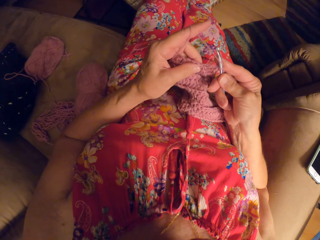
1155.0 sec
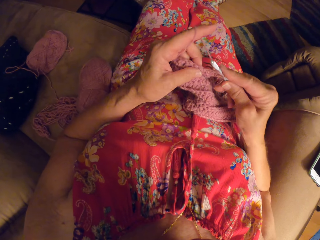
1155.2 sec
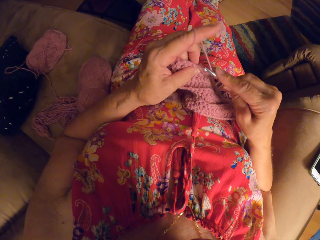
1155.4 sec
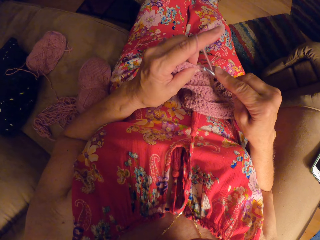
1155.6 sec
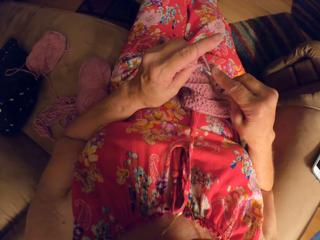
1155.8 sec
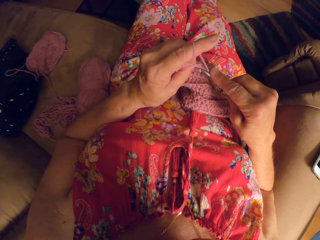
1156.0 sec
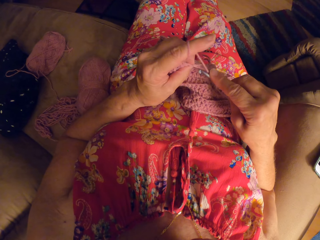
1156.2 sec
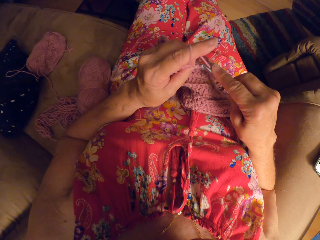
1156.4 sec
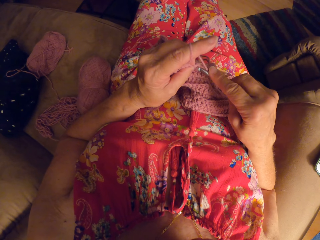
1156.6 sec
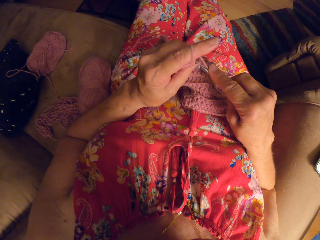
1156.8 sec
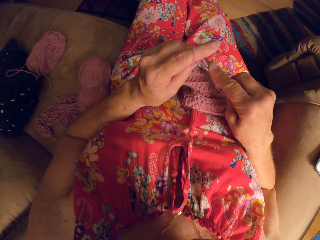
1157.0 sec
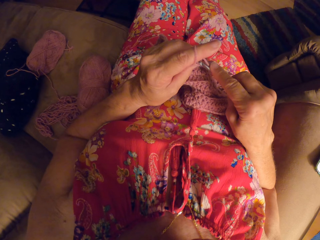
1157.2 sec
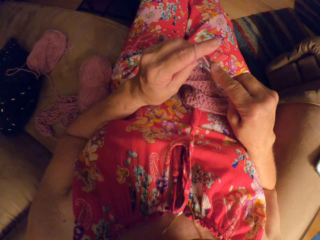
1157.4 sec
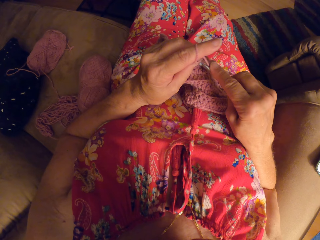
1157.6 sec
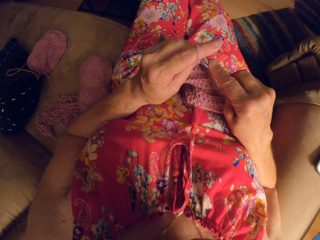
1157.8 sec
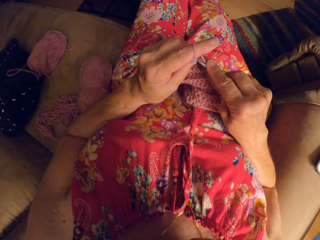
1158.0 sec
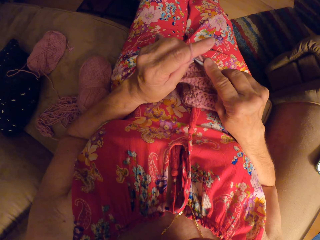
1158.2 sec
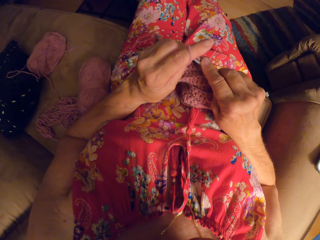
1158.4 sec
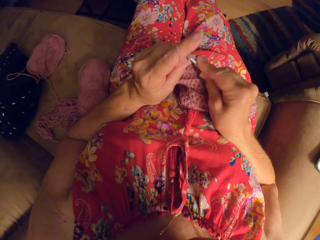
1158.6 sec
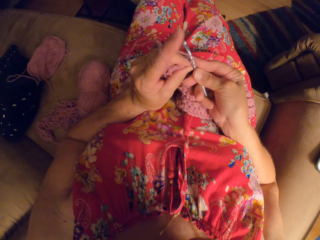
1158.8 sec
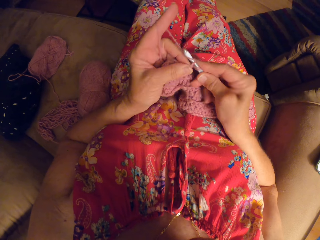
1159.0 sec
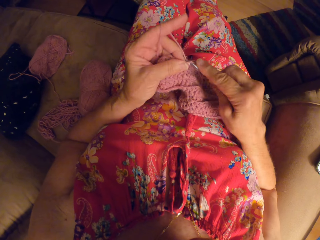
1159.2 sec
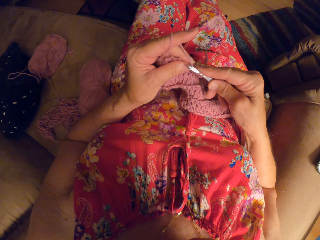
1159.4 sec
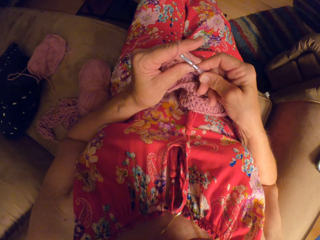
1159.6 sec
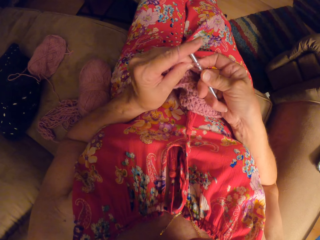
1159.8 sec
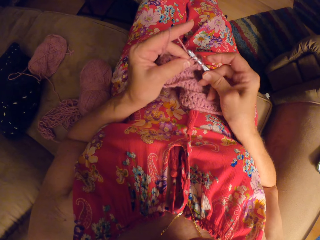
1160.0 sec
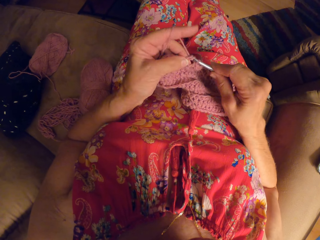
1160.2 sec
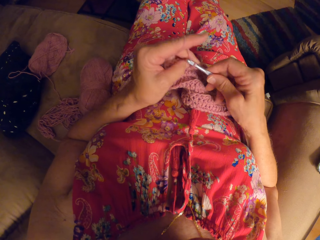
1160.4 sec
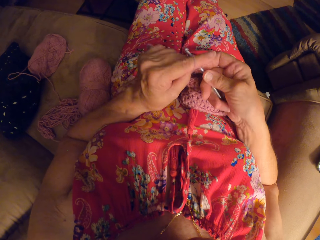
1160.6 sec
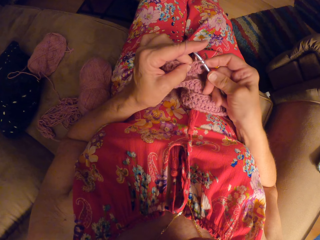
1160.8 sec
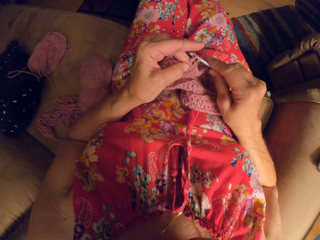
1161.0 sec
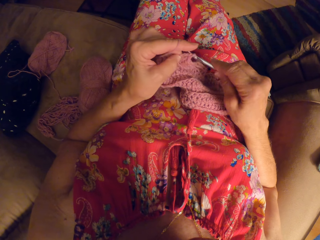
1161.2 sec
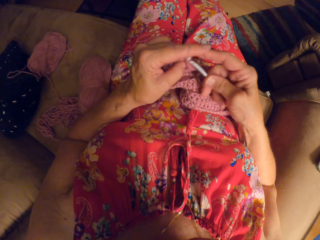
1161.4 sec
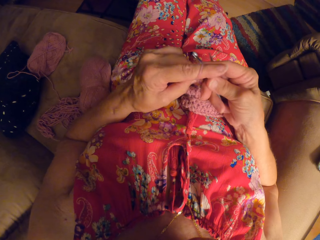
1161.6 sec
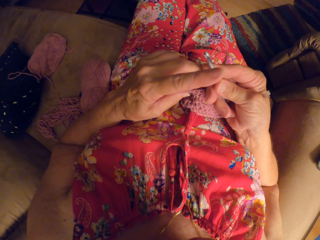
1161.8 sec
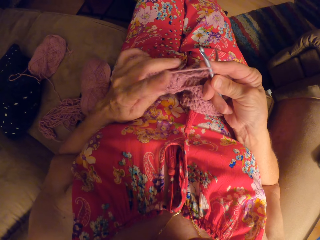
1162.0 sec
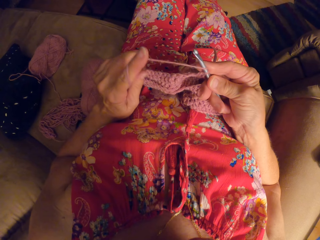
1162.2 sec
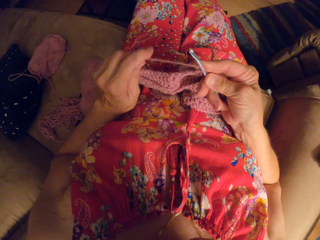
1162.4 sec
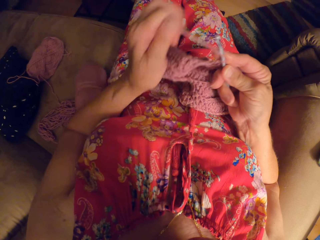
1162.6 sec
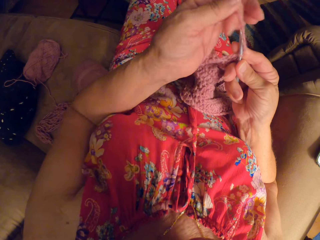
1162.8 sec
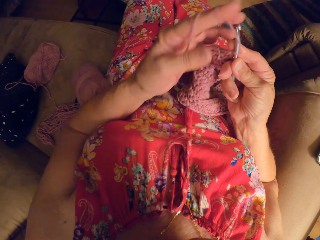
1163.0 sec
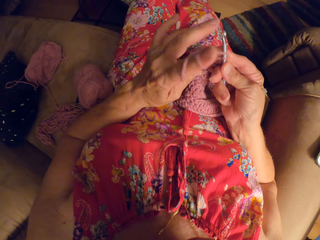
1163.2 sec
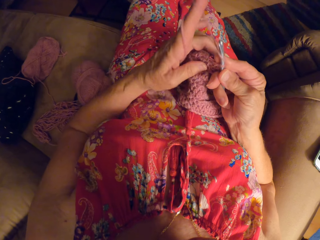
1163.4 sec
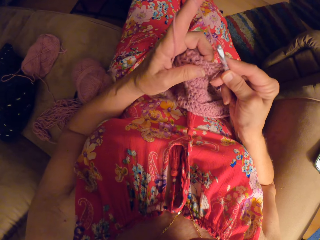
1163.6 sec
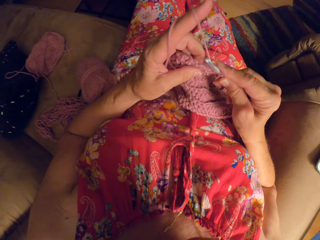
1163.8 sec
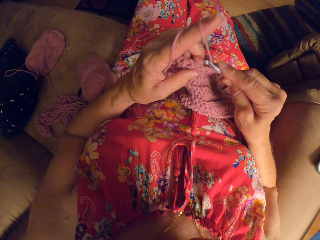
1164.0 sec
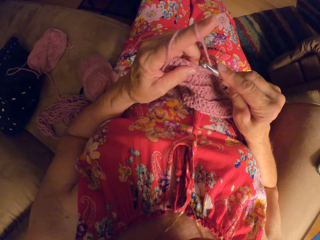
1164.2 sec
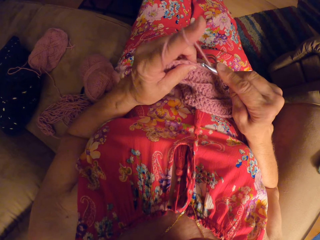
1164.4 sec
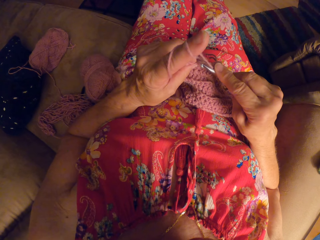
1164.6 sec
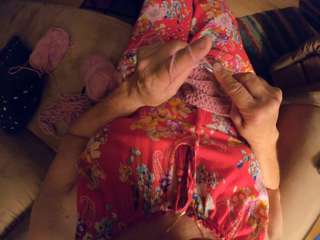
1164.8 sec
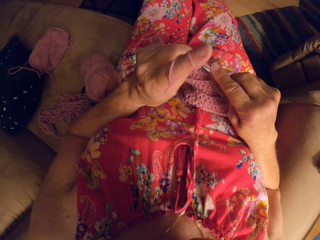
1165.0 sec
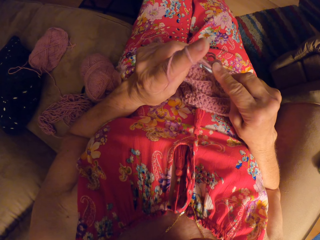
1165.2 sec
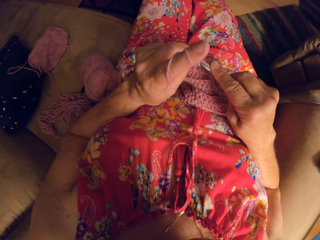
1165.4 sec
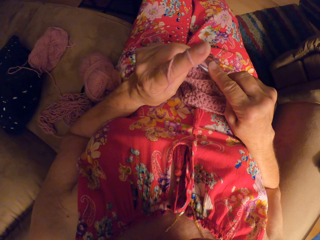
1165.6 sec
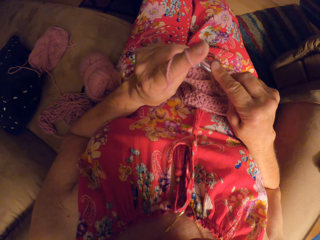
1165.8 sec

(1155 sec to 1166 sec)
The camera wearer moves her left arm up. She moves down her left arm. She knits a fabric. She rolls the knitting wool on the left finger.

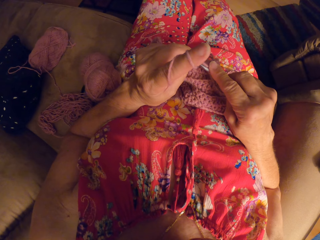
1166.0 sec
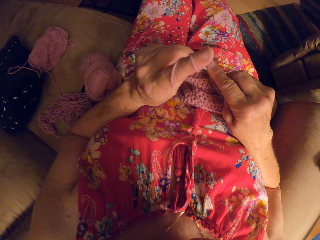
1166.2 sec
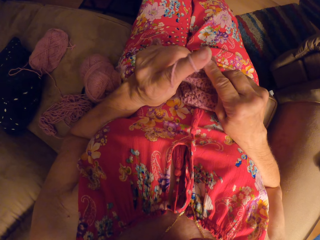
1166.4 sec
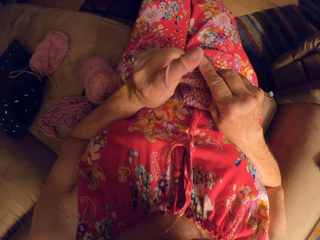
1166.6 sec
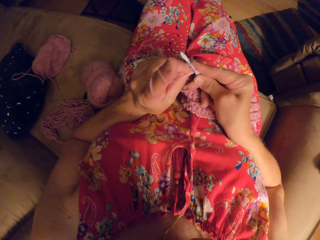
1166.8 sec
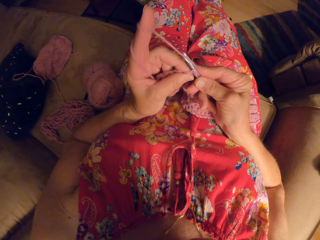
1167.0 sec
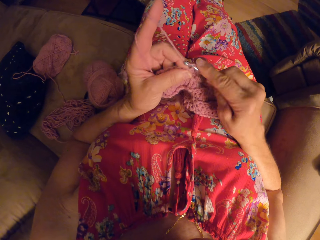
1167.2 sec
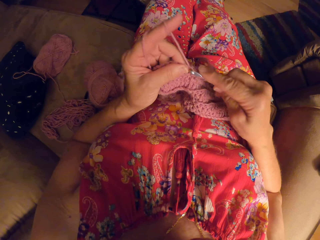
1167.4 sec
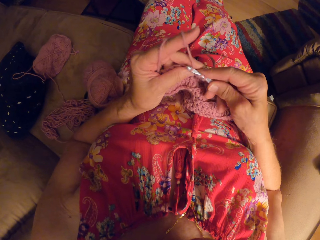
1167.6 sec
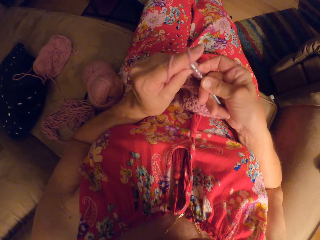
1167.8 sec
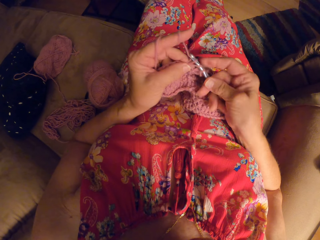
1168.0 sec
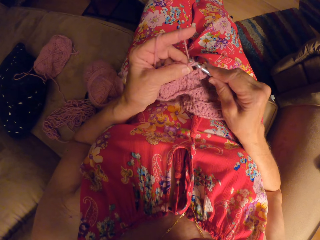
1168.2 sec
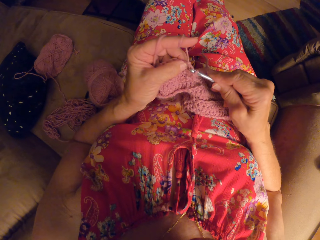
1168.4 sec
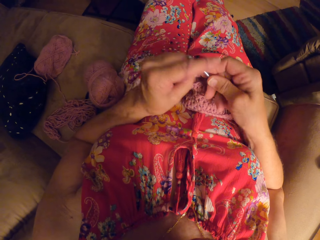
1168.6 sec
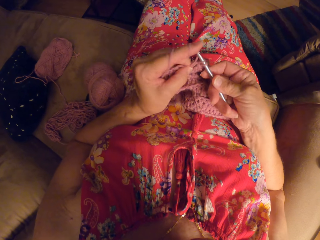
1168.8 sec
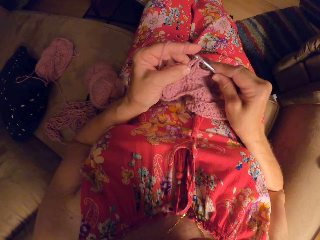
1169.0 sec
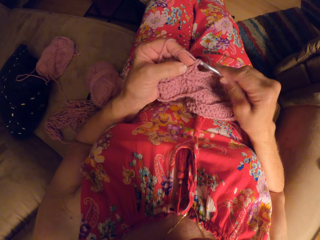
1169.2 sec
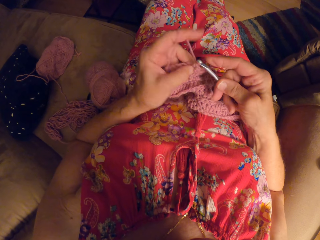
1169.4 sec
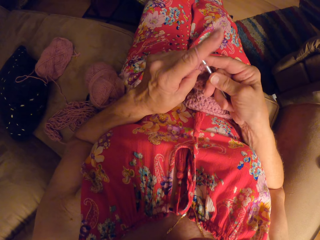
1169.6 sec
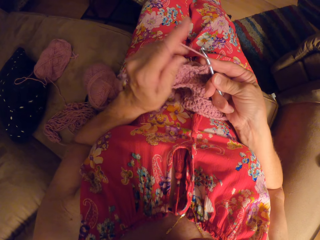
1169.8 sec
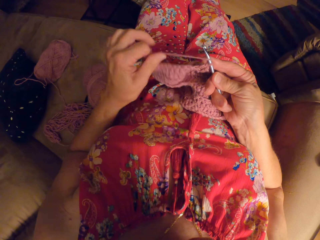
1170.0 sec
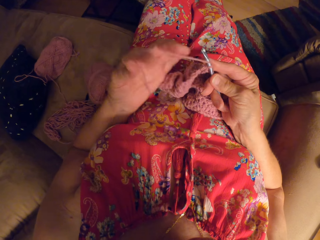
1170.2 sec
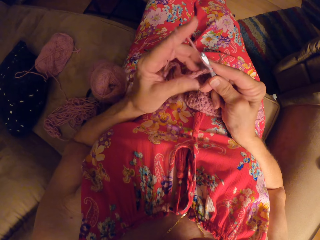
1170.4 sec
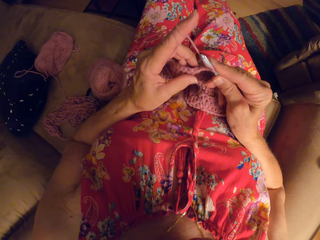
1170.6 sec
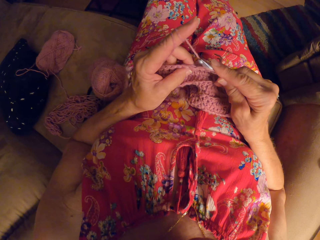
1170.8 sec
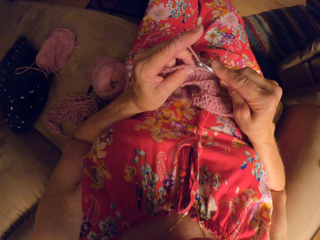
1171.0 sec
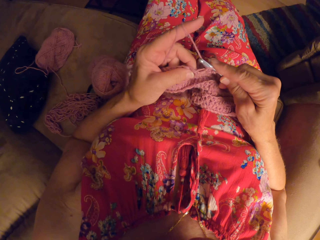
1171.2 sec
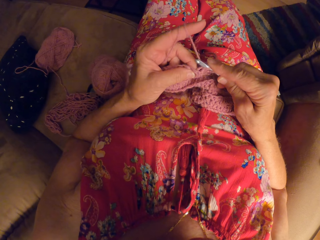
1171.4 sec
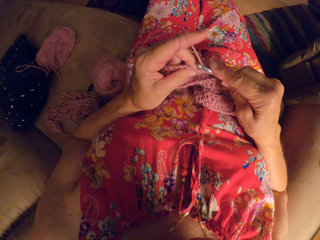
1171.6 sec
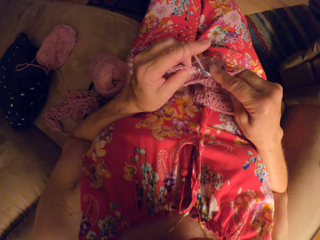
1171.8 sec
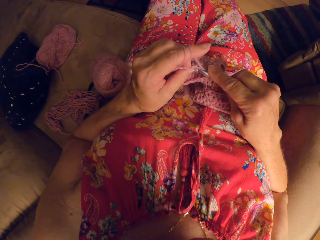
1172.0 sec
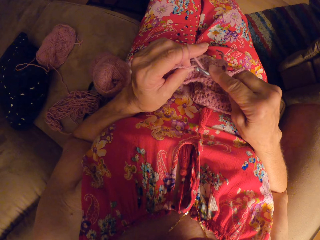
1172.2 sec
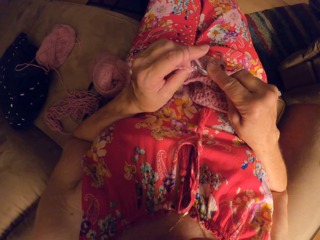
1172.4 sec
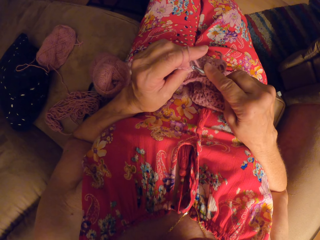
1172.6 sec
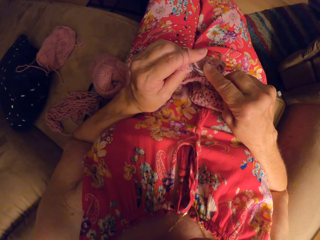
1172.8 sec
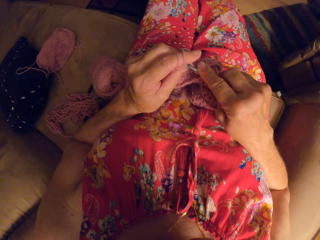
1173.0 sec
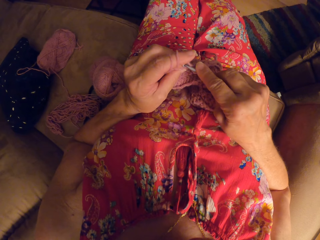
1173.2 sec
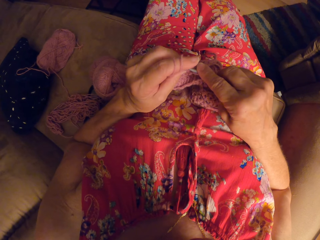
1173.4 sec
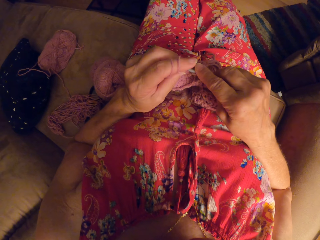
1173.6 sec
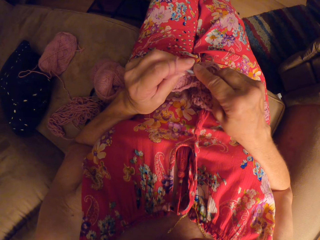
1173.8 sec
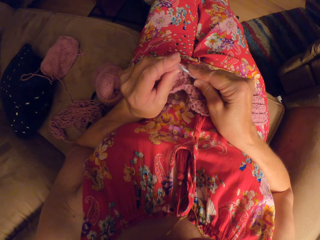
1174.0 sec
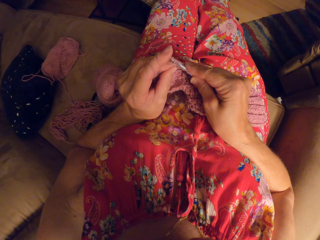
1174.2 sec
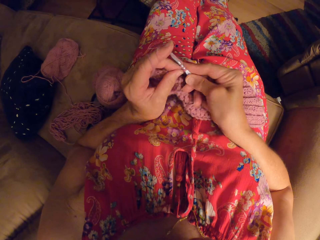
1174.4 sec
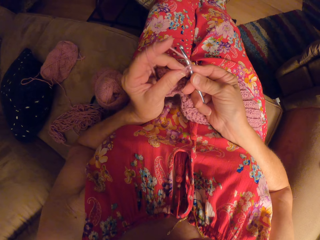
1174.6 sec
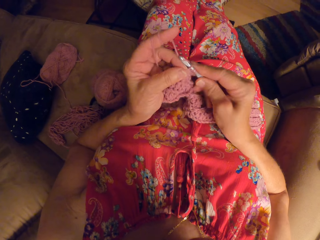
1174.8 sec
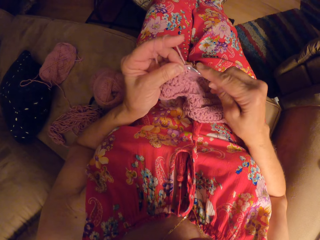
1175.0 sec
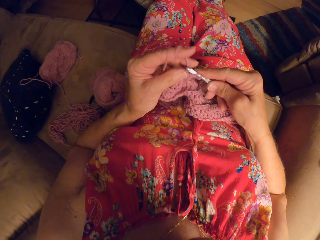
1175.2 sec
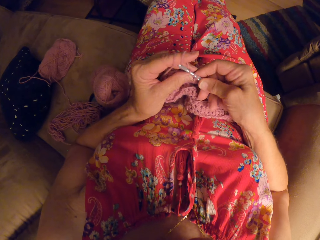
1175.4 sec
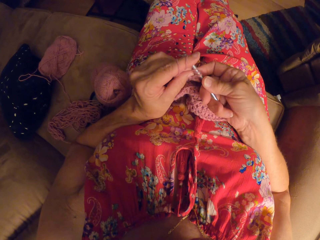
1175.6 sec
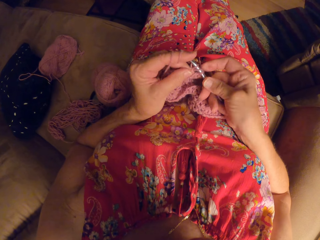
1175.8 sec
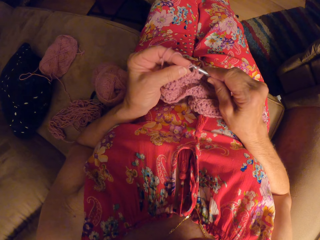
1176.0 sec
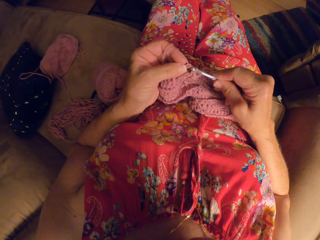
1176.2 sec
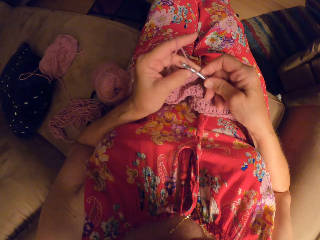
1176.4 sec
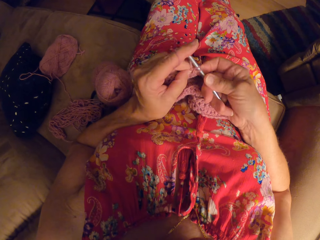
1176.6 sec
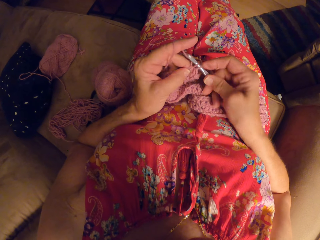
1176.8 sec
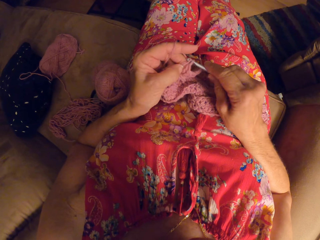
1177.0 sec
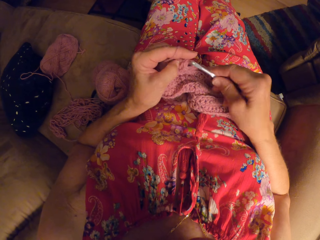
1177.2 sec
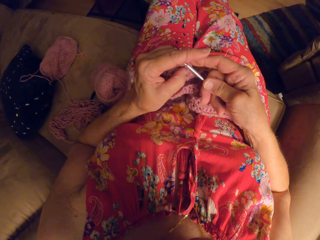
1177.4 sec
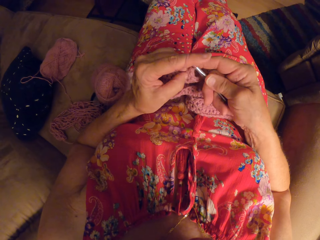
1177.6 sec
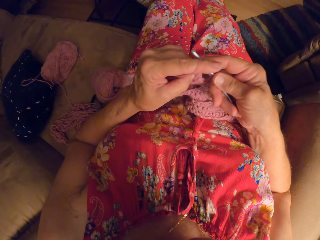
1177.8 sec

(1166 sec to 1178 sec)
The camera wearer knits a fabric. They roll the knitting wool on the left finger. They knit the fabric.
